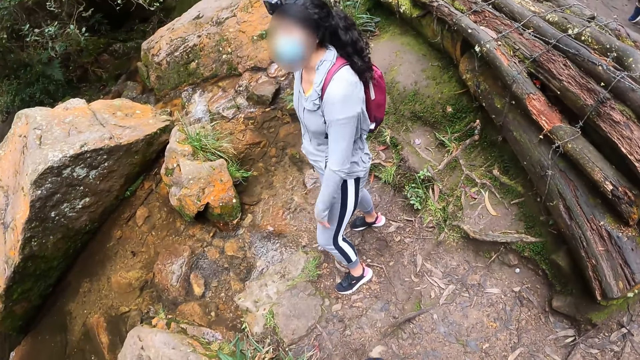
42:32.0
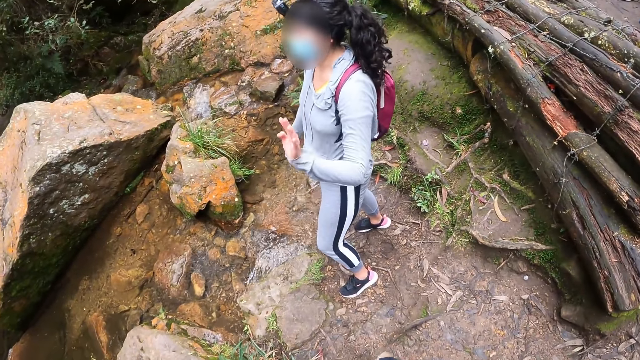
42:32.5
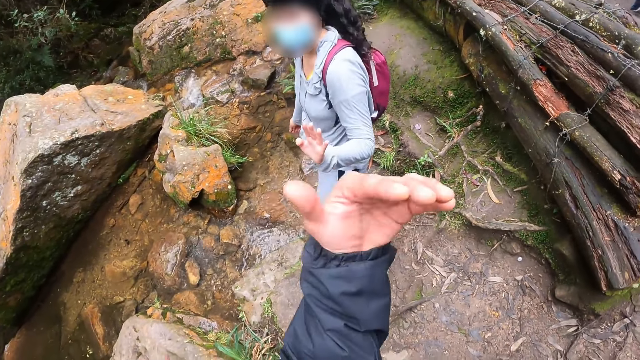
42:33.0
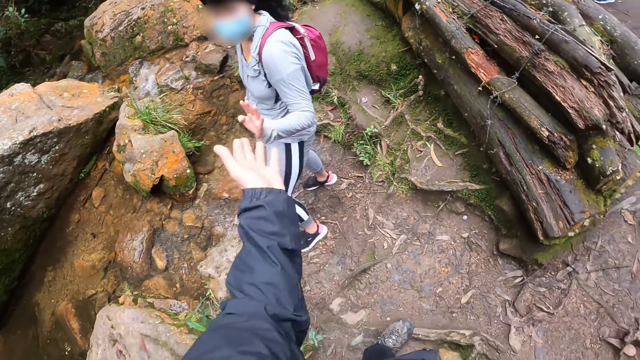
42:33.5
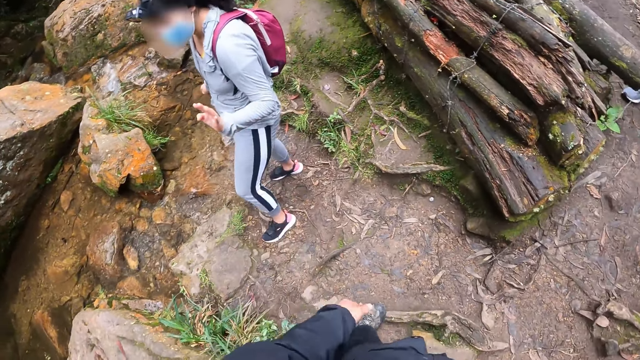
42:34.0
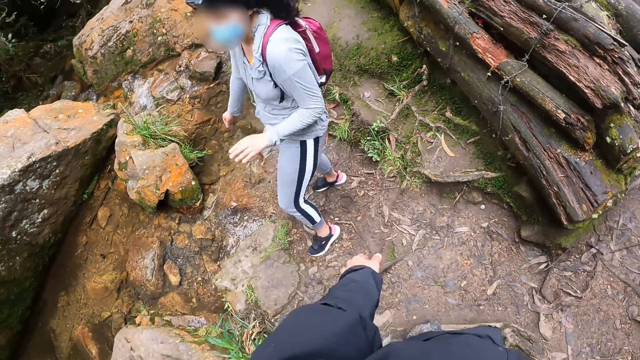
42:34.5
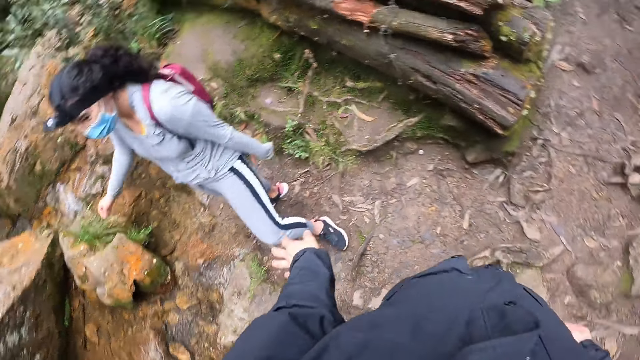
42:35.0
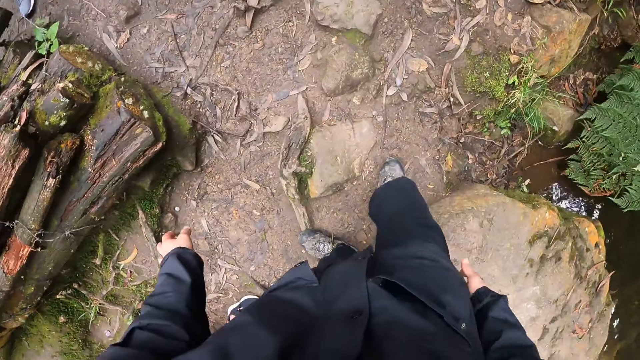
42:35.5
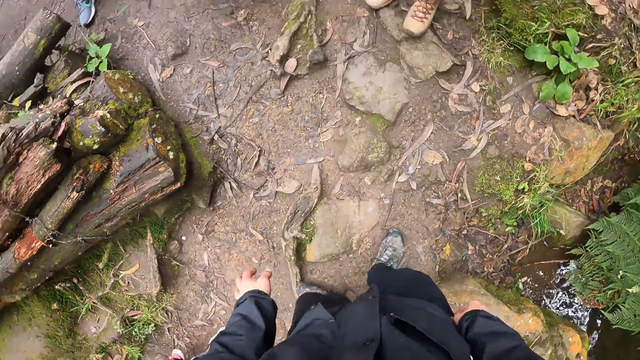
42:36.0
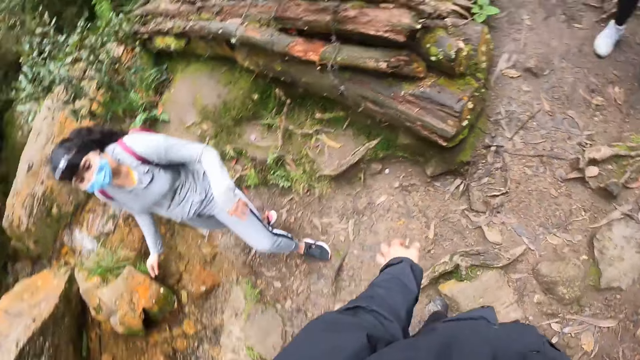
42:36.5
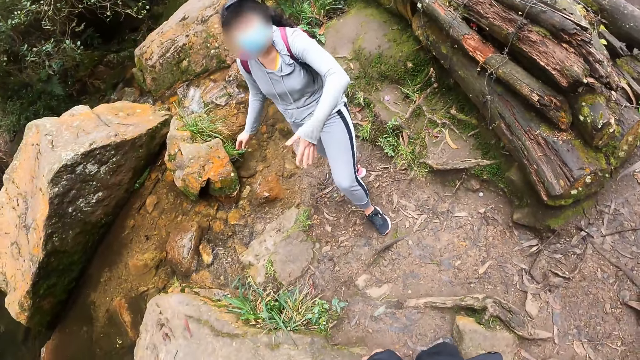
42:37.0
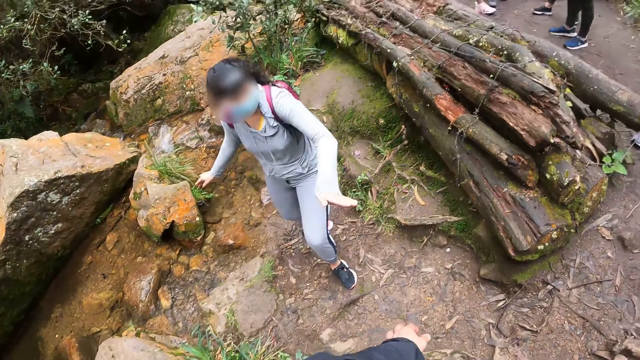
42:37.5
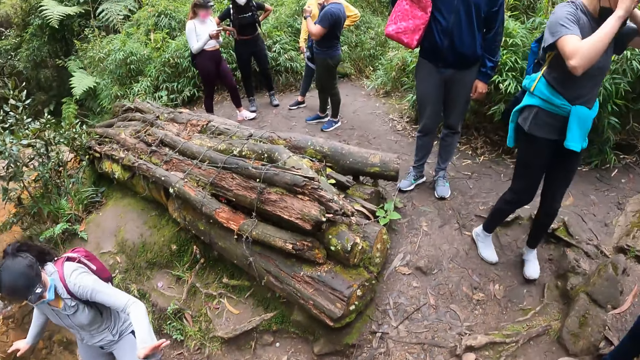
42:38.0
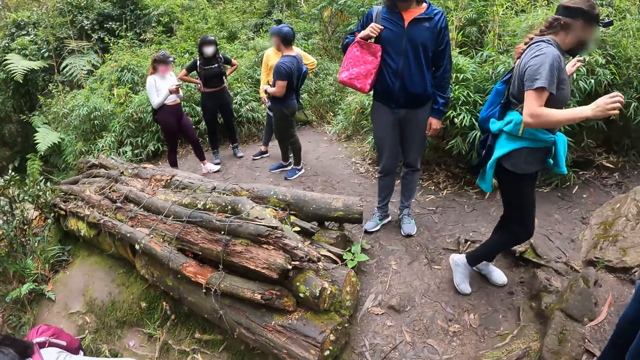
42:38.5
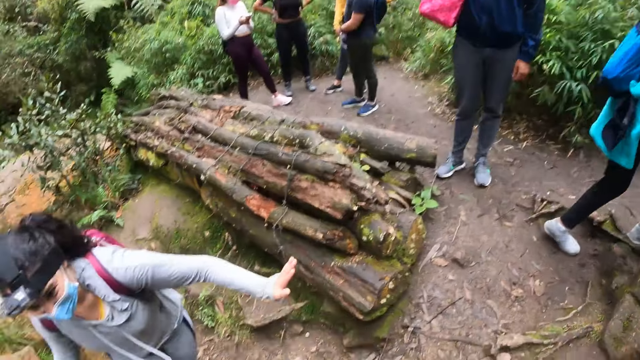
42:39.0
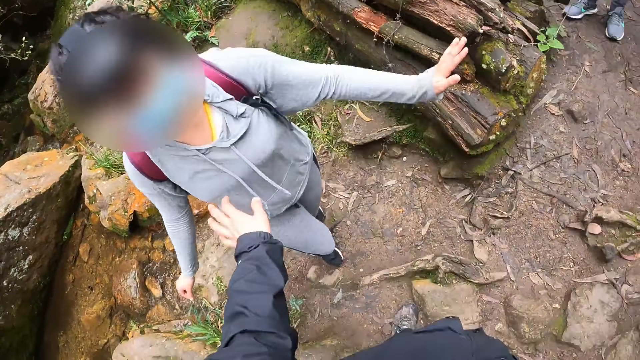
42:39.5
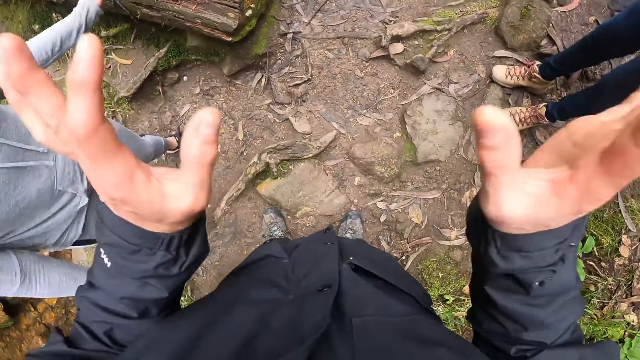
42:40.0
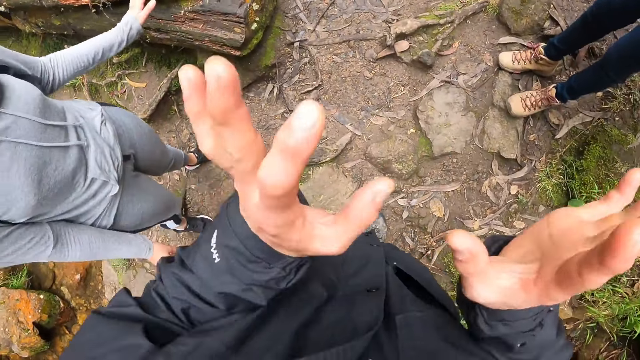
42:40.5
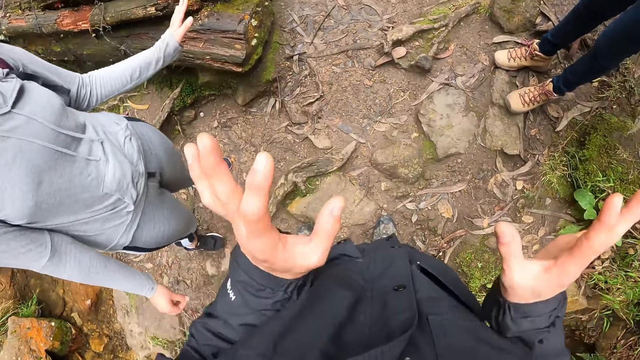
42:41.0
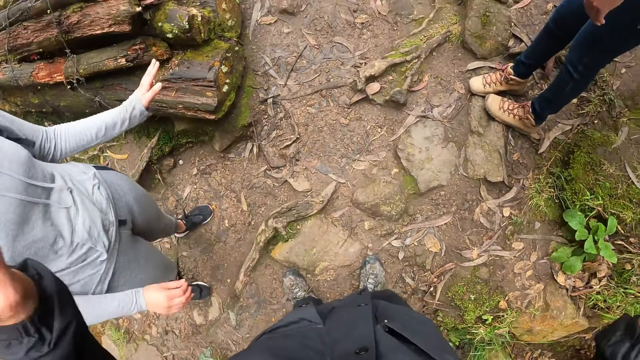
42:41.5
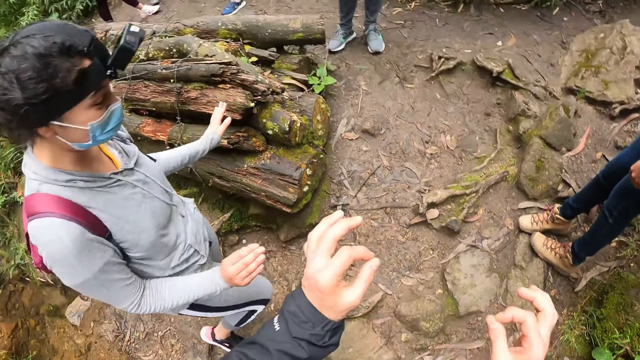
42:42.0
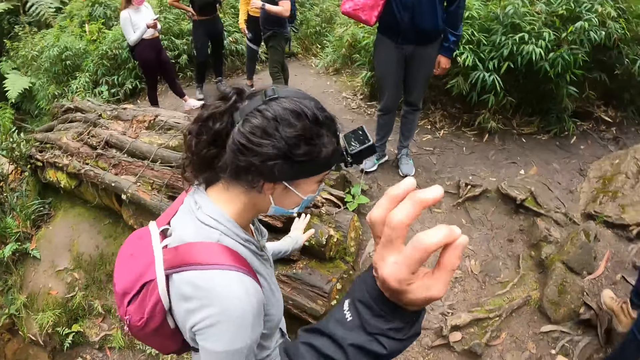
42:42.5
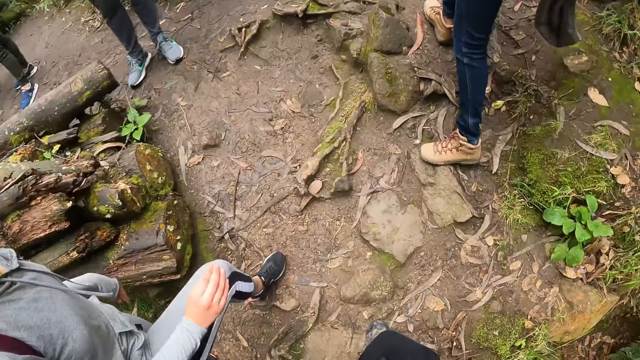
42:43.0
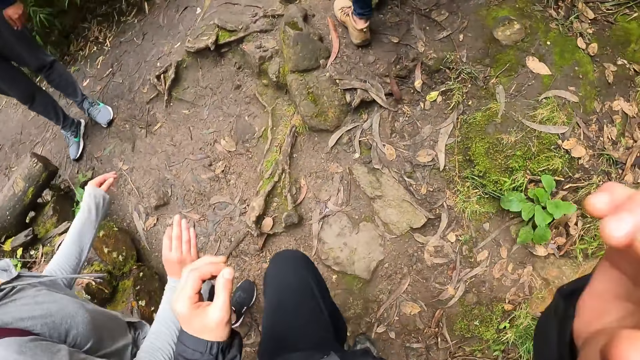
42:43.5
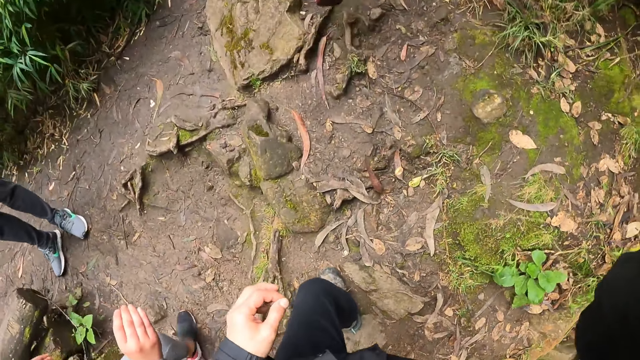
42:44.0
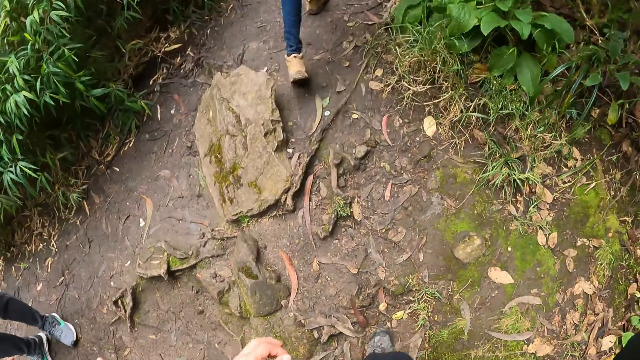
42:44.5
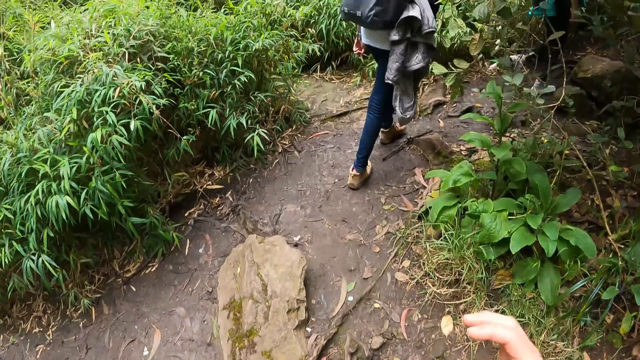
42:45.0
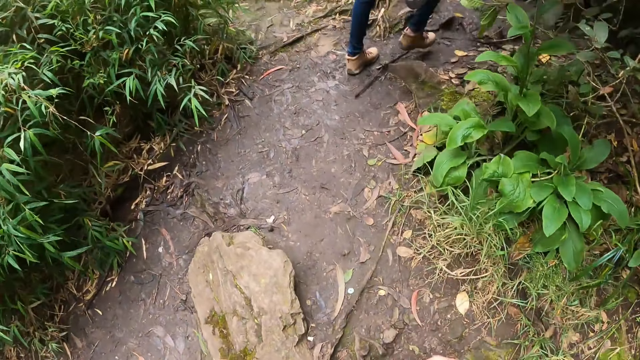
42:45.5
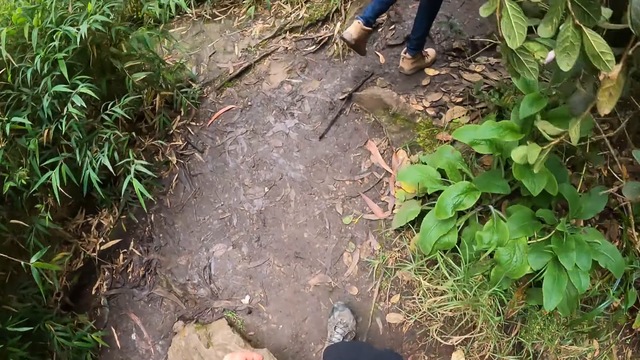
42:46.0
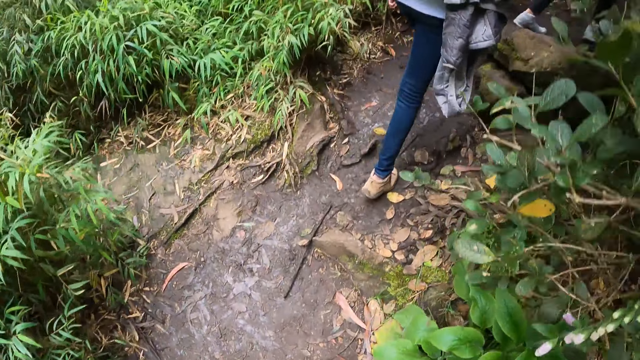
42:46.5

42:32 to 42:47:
The woman interacts with the camera wearer. The camera wearer looks around. Another woman adjusts a camera on her head with both hands. The camera wearer raises both hands. She adjusts a camera on her head with her right hand. She walks in the valley.

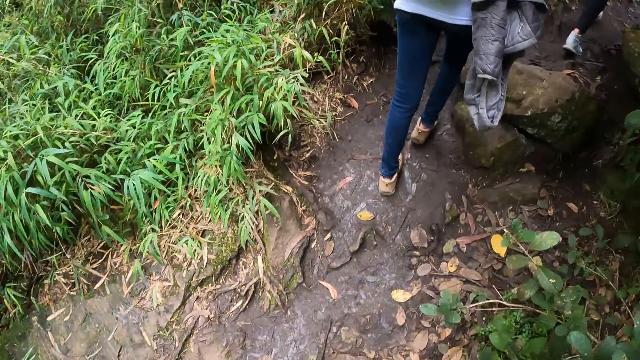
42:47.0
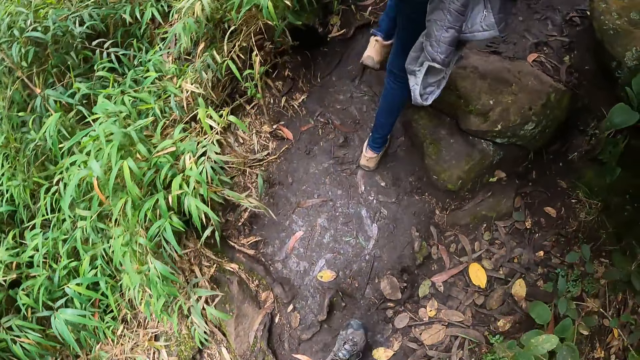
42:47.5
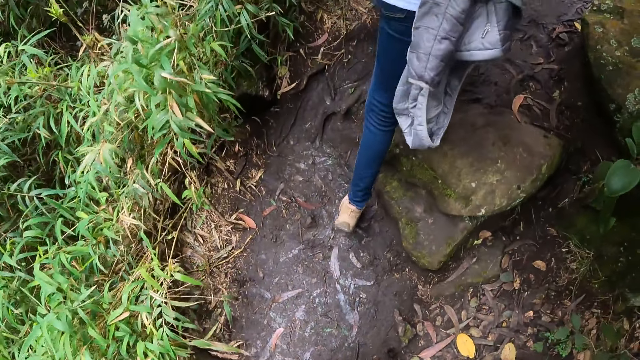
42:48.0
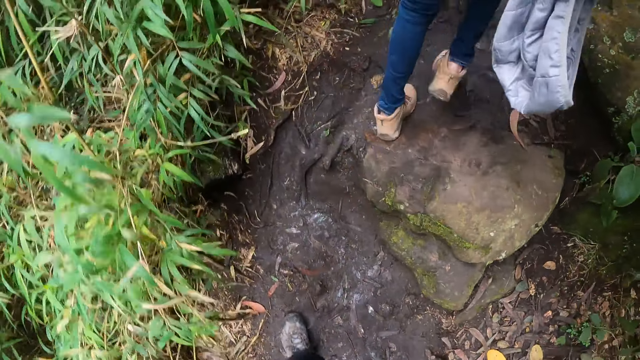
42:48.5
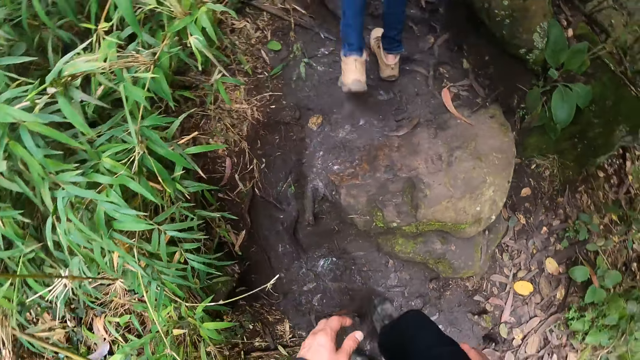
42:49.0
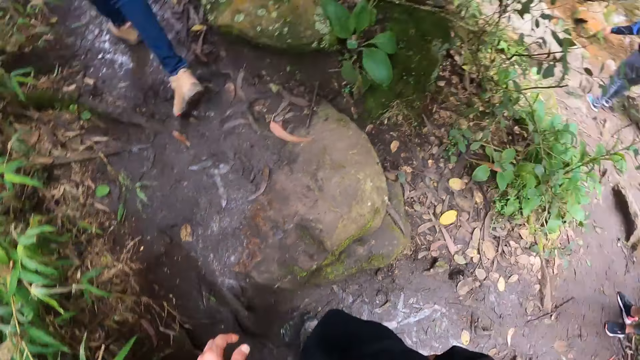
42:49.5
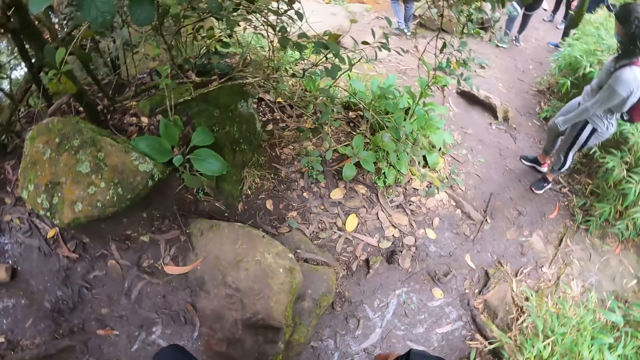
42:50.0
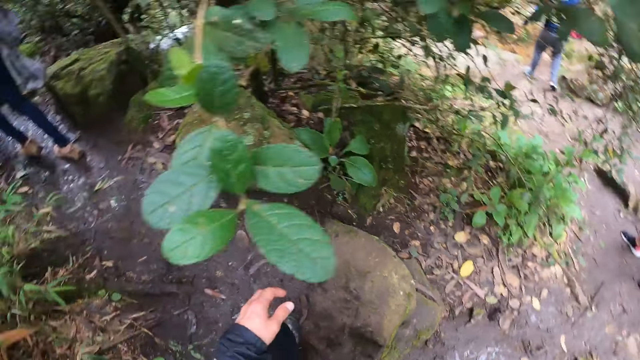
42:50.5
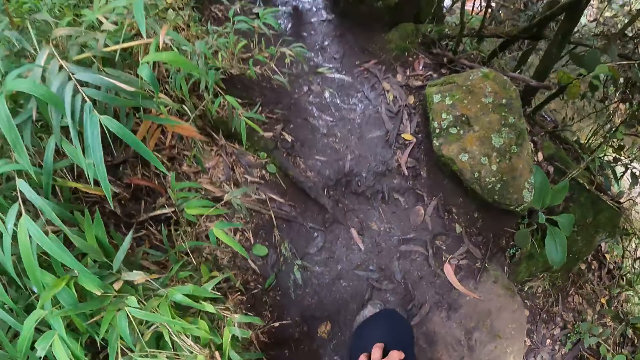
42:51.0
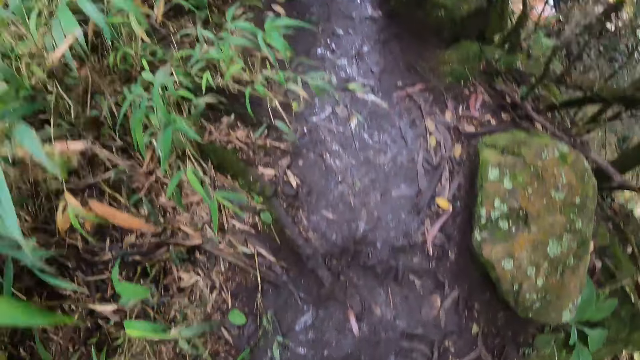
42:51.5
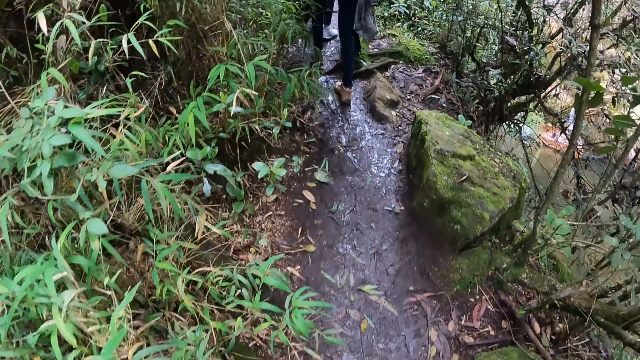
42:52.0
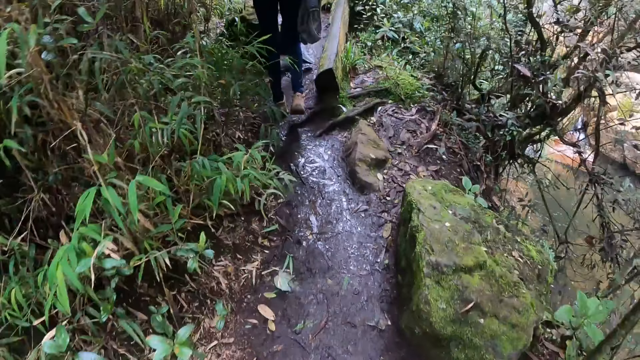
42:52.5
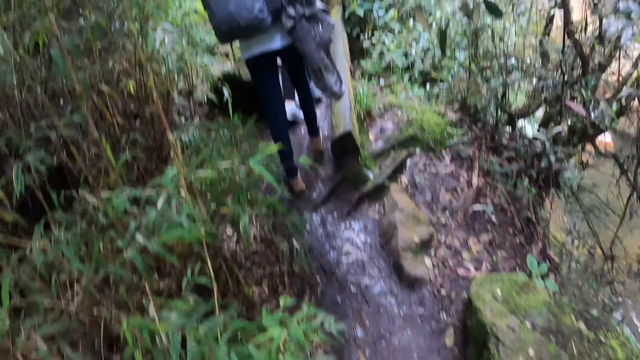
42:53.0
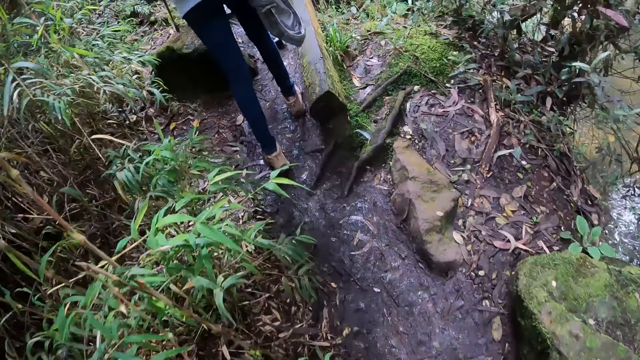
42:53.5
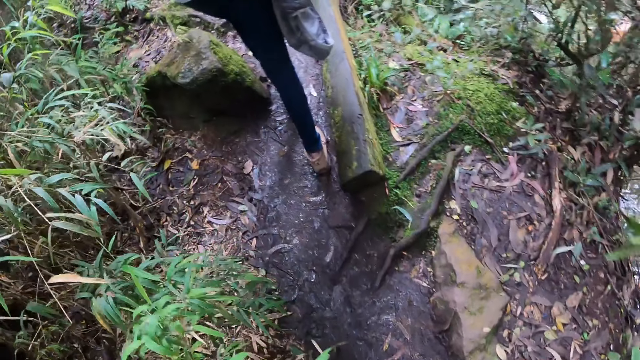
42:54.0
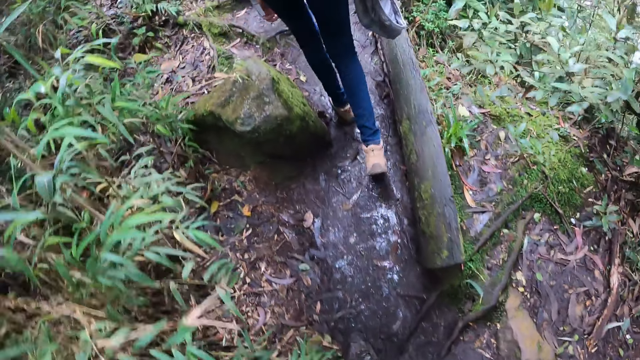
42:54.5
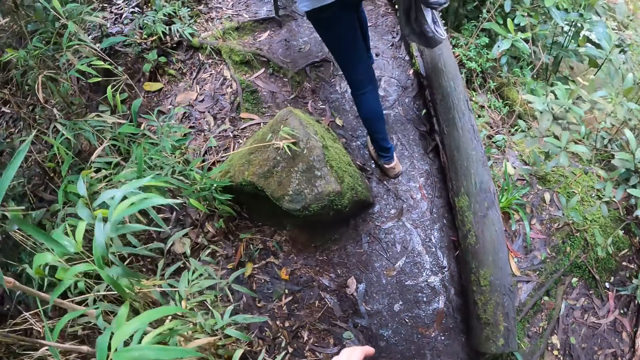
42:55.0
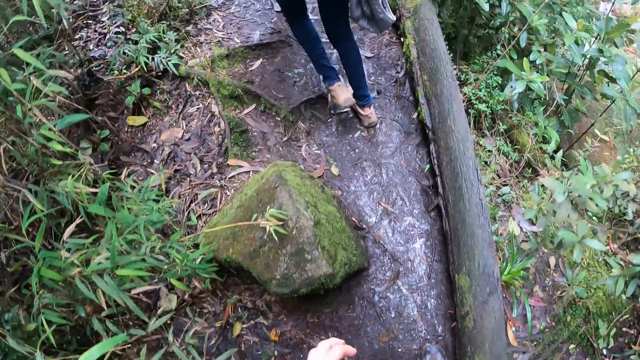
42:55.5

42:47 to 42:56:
The camera wearer looks around. They walk around.
